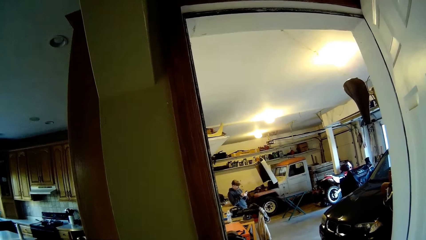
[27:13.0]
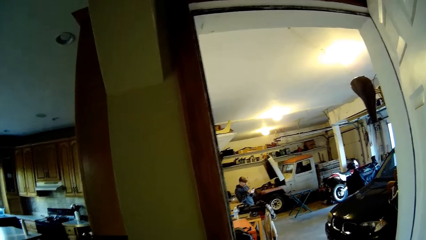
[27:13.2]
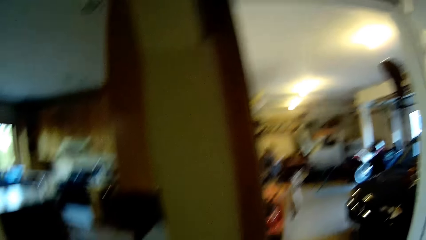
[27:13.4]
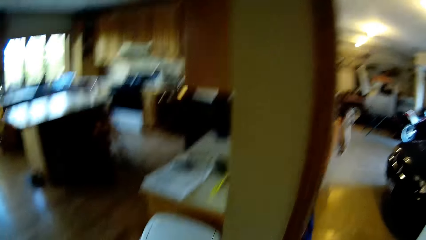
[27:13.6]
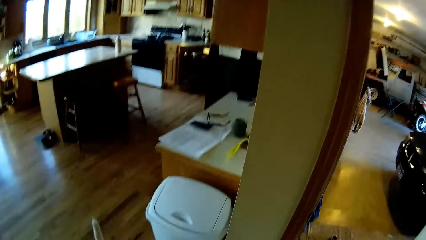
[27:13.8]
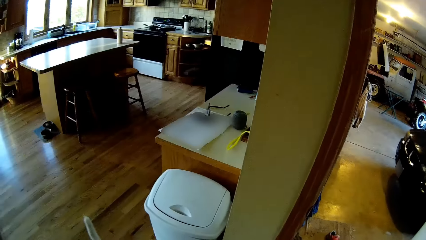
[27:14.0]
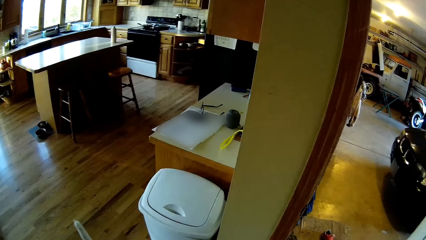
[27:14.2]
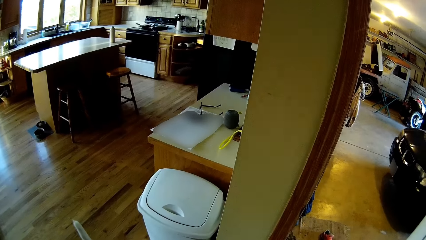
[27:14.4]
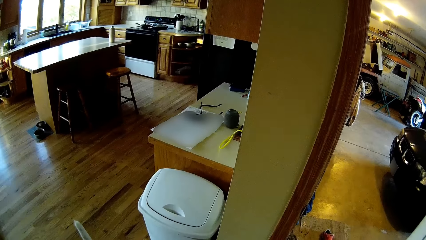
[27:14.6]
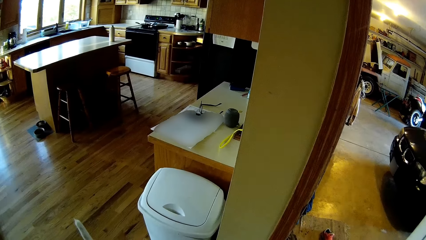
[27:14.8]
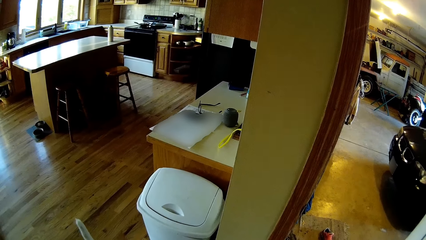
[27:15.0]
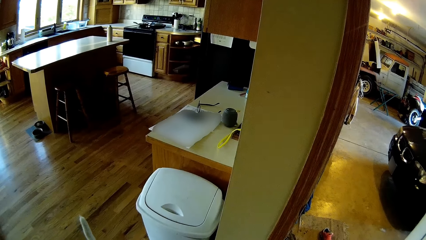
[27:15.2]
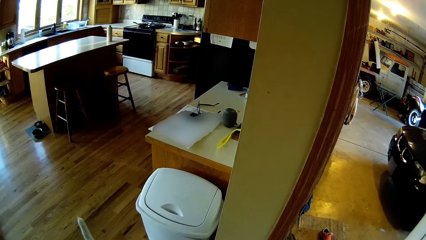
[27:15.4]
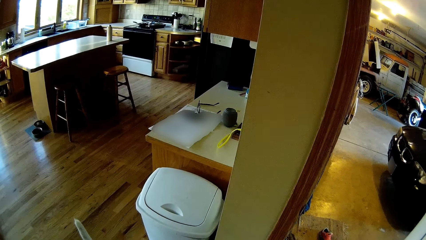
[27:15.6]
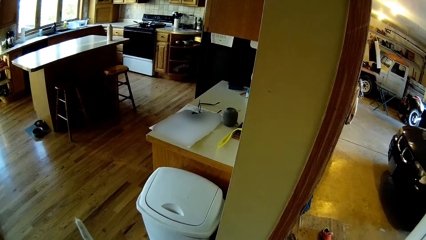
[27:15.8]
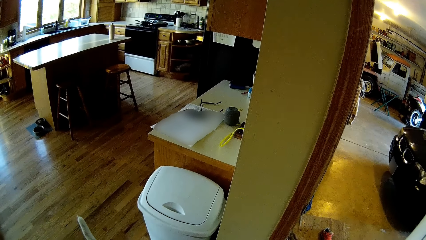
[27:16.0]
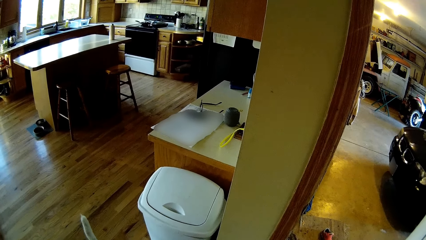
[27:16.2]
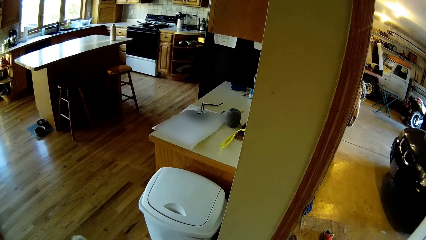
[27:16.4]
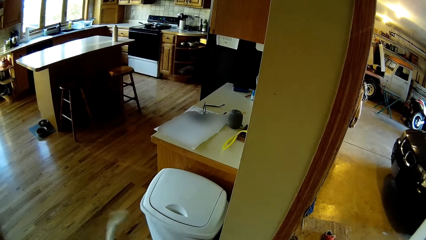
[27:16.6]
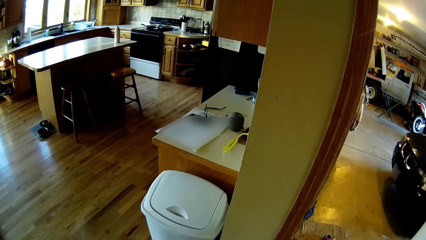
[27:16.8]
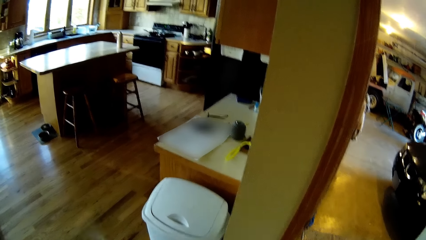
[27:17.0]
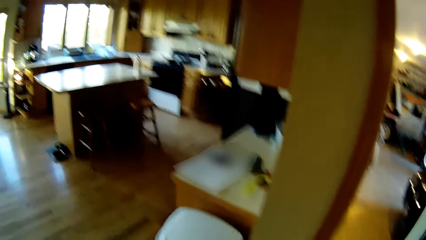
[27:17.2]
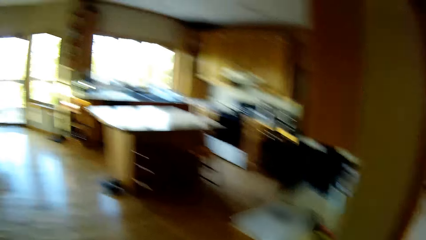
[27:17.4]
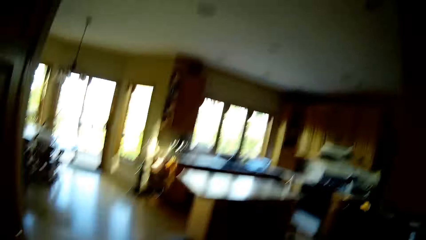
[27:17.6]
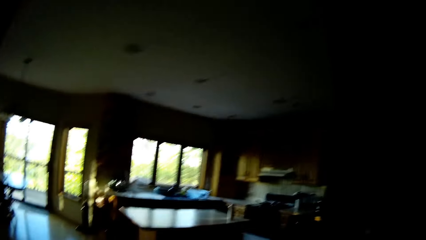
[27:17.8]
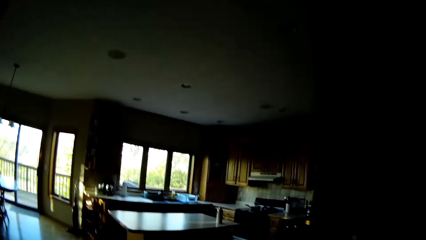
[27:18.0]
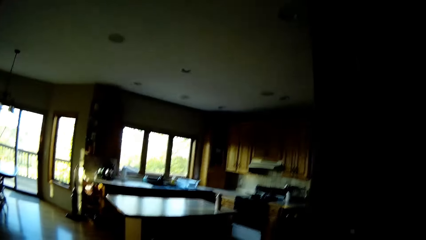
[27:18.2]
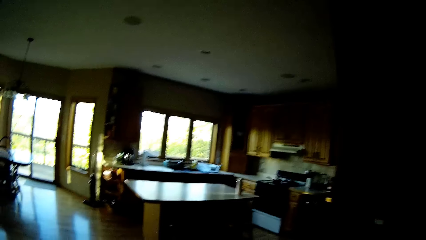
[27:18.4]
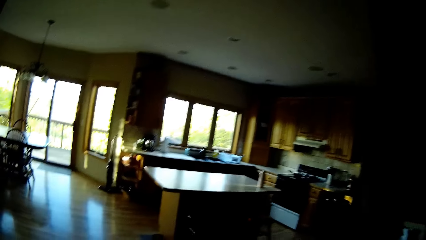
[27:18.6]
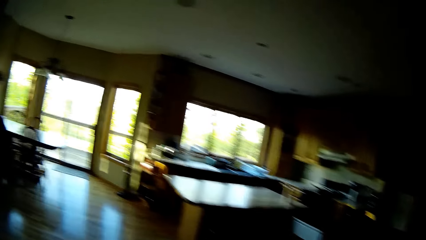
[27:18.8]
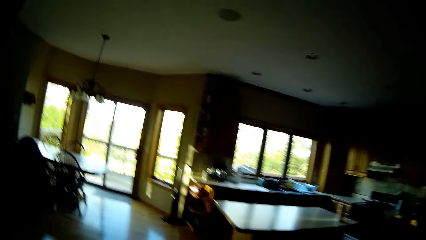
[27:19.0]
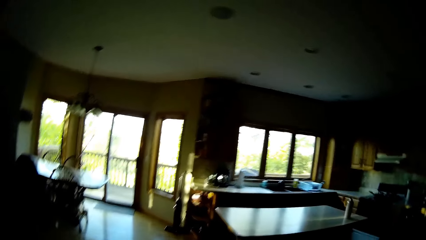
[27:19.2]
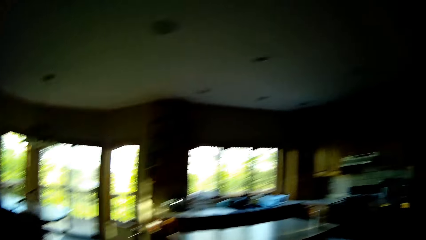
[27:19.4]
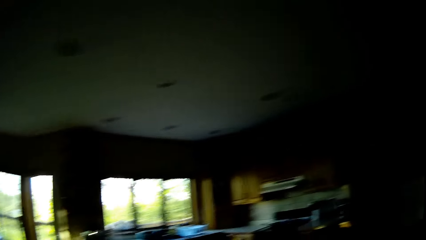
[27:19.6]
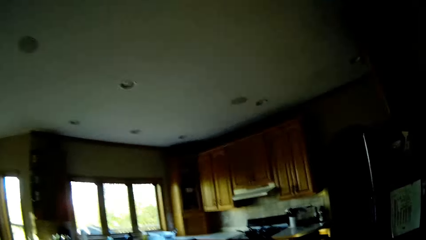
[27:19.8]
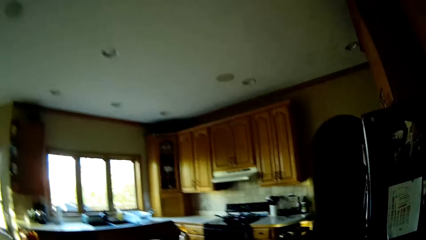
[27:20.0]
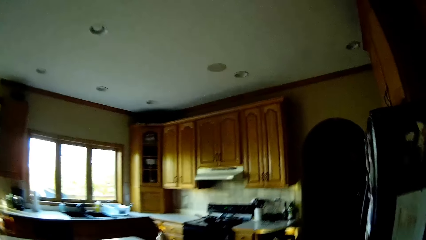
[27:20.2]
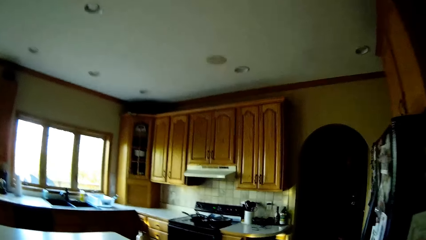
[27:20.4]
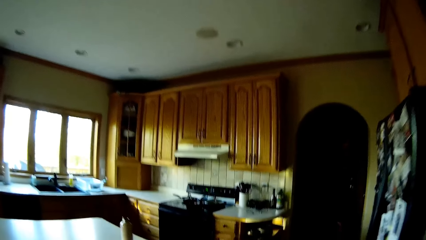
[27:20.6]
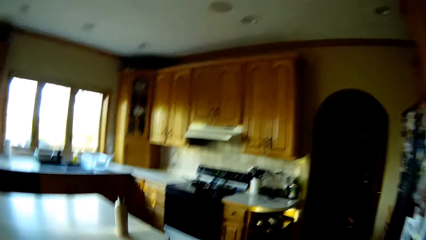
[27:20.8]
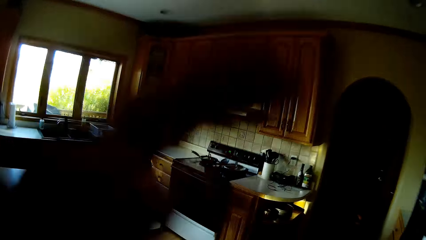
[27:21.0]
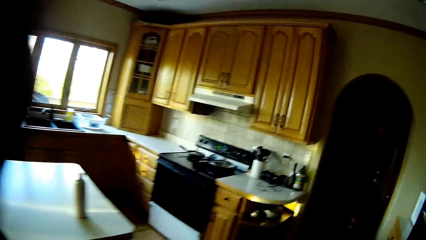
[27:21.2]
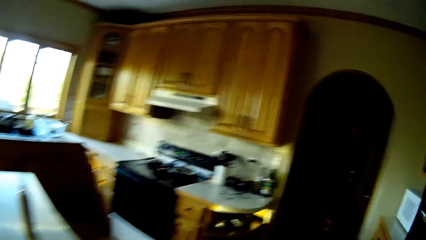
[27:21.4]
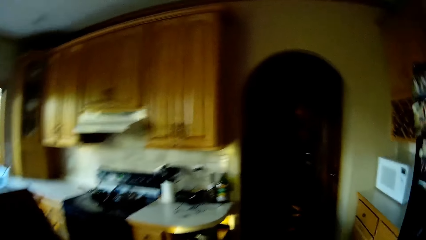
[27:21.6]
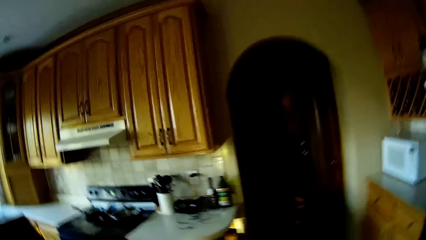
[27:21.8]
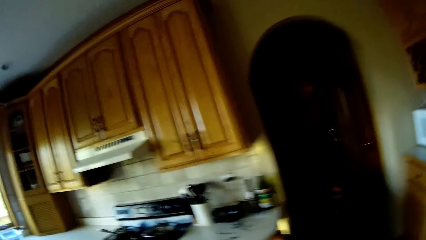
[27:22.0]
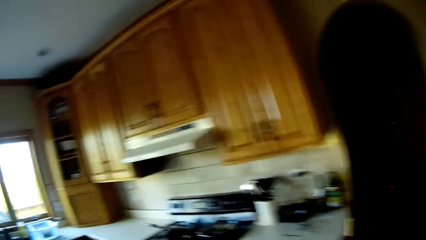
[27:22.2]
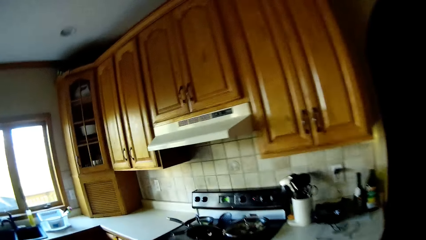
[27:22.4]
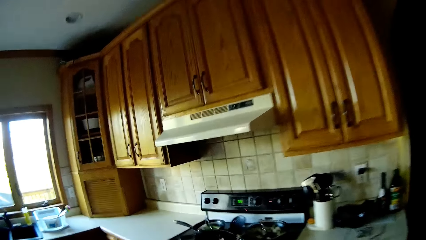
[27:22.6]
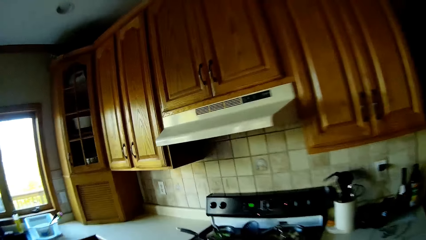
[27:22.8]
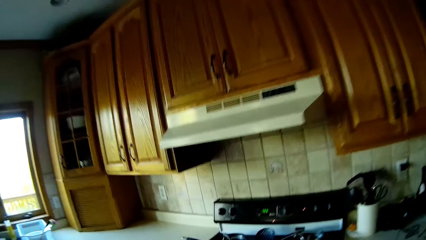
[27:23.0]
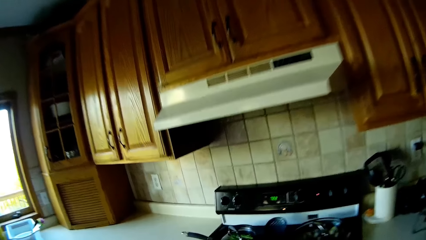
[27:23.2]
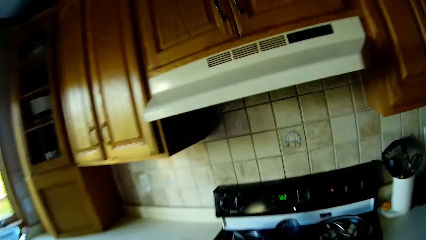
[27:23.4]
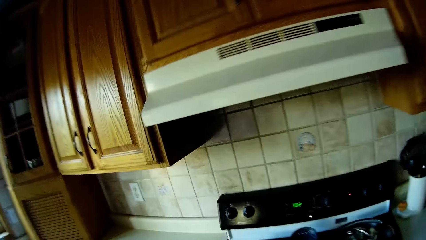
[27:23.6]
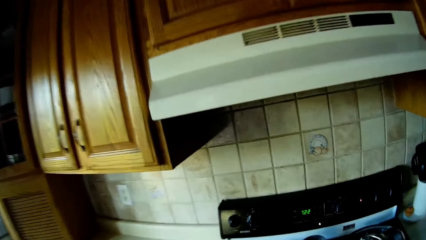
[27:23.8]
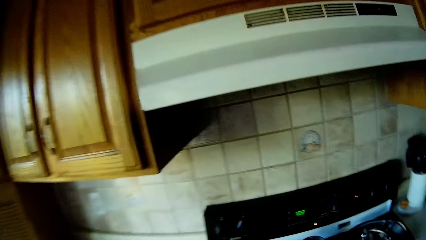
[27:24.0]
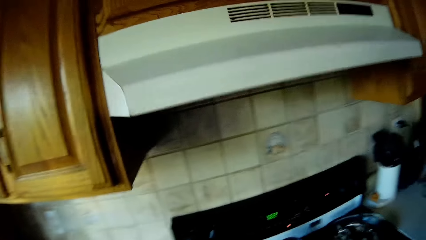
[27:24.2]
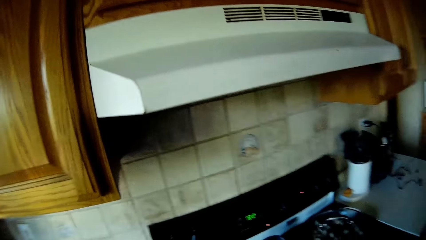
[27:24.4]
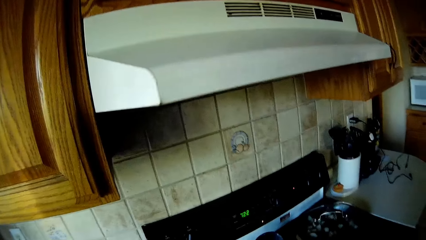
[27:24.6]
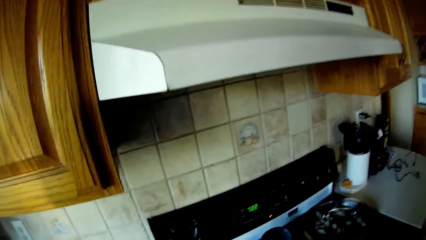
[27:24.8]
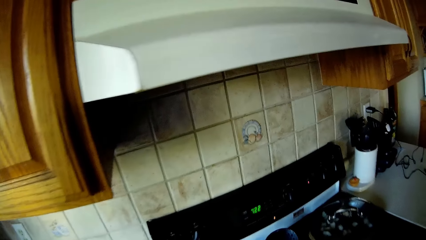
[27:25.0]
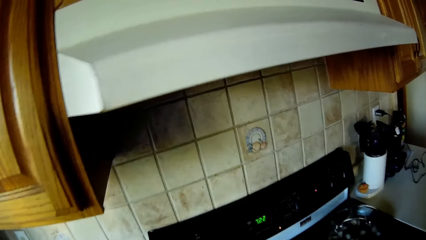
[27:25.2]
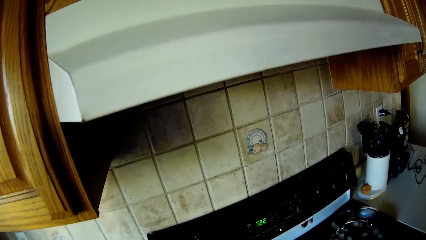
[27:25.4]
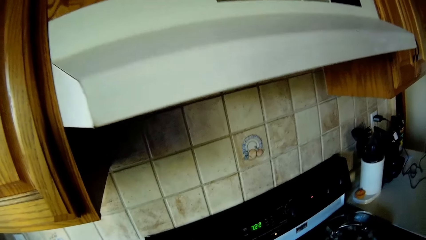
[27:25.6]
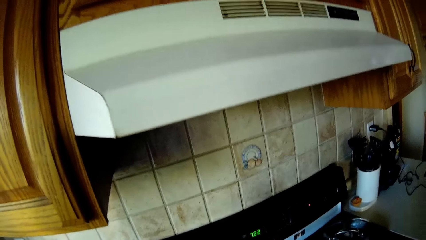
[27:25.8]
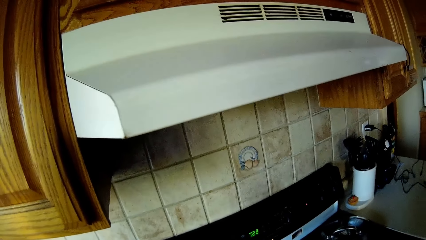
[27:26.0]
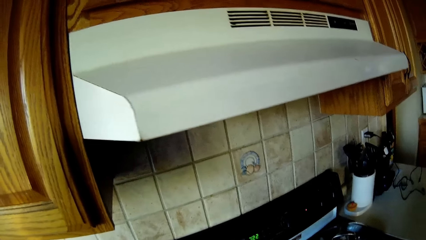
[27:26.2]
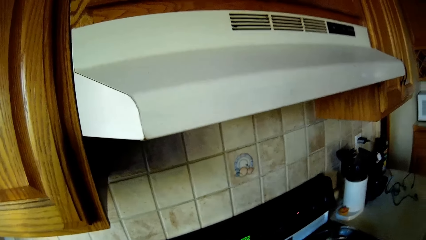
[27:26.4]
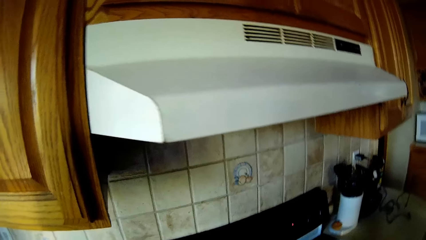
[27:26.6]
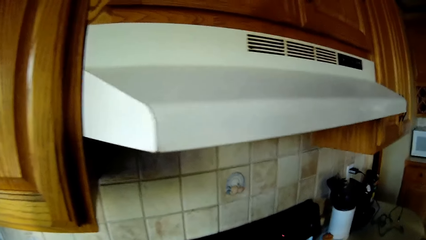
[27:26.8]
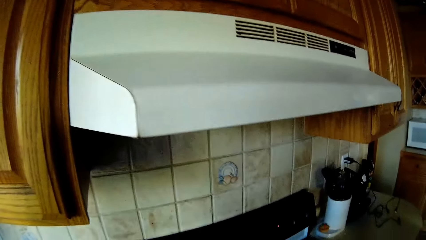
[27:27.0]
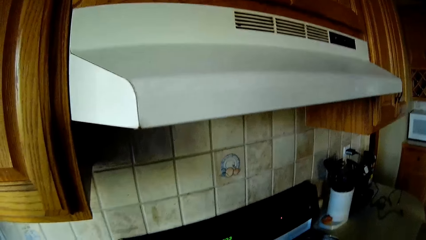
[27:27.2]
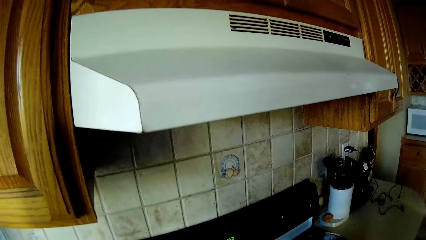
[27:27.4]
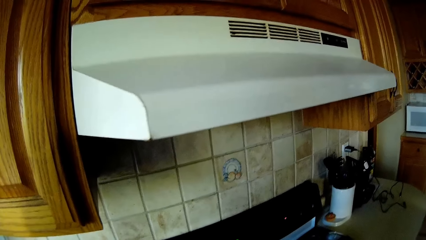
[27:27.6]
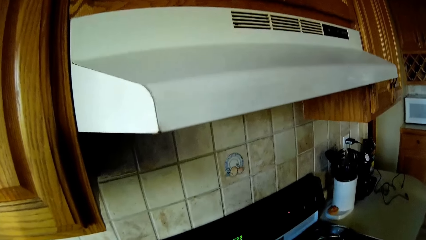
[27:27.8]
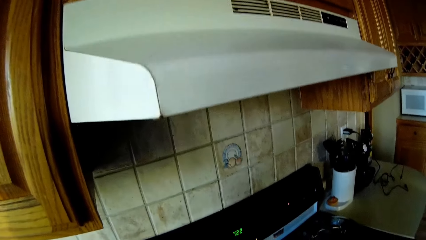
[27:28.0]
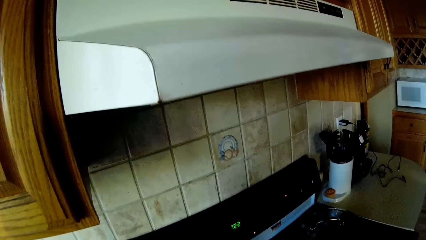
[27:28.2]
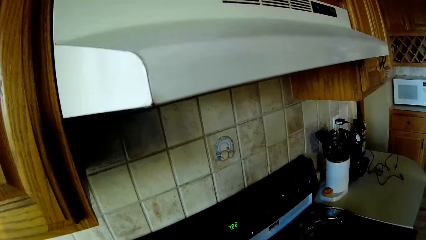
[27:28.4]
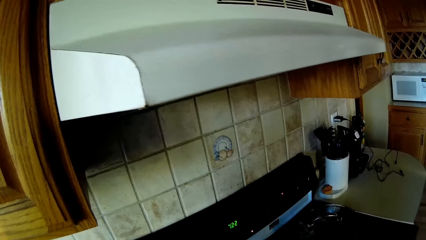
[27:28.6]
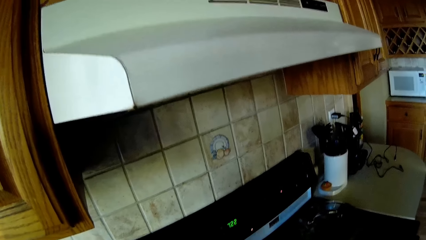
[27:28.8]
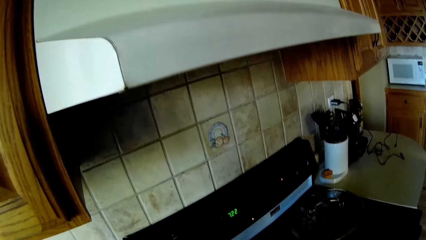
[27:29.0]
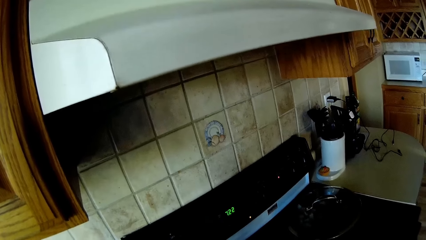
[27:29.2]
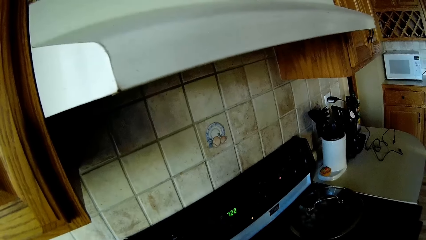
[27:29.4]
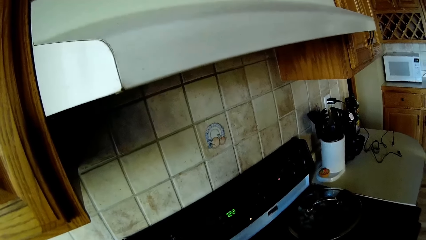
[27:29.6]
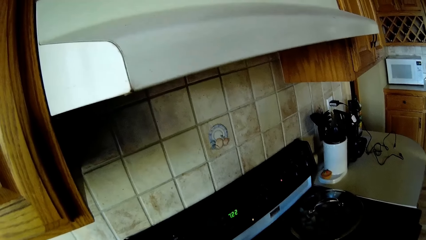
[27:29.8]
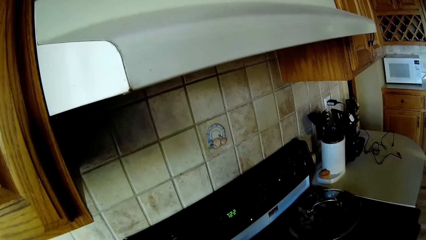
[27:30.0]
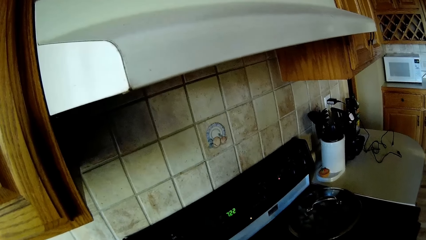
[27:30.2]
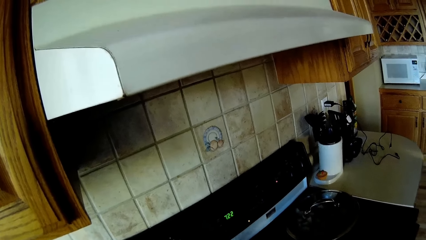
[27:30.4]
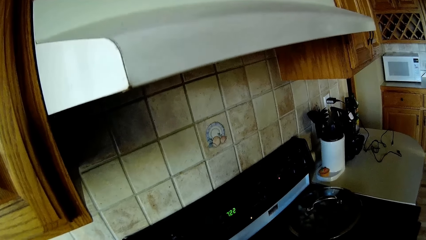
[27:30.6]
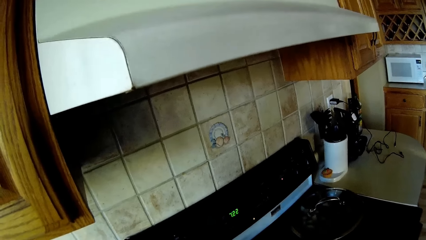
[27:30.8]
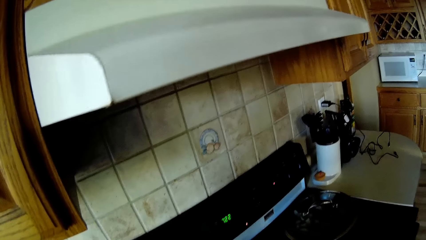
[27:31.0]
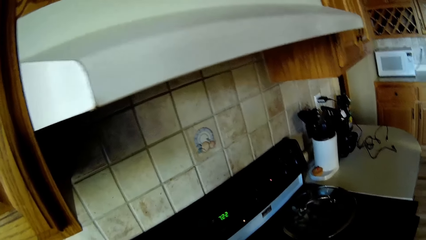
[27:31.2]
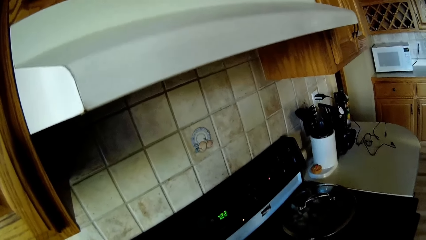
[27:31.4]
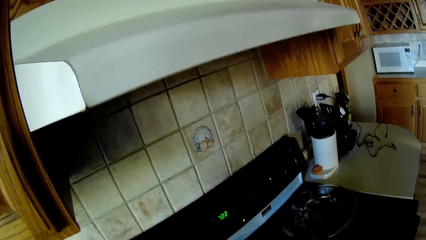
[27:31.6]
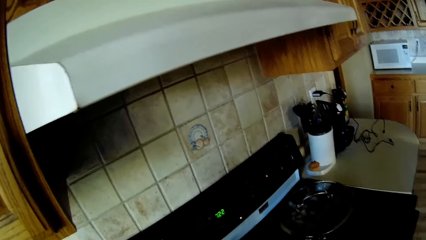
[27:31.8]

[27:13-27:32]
The camera wearer looks around. They walk into a kitchen. They stir the food.
